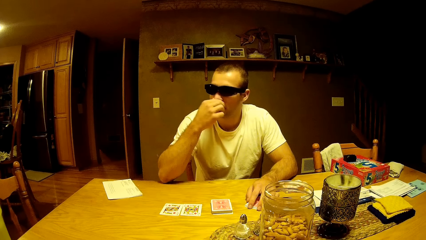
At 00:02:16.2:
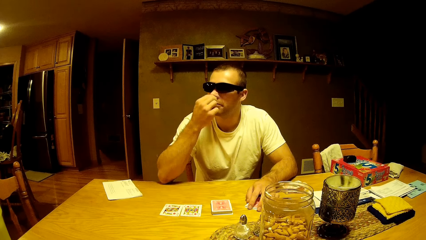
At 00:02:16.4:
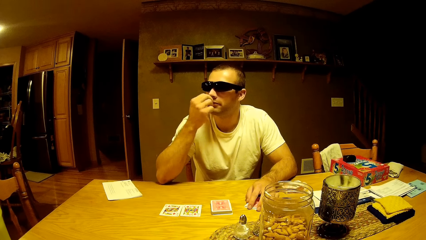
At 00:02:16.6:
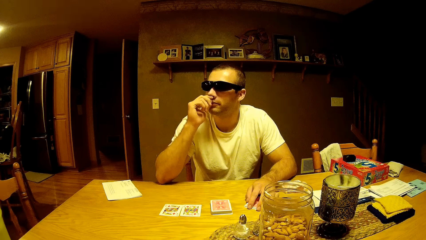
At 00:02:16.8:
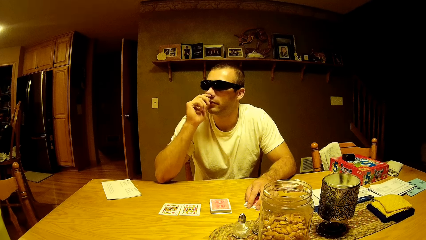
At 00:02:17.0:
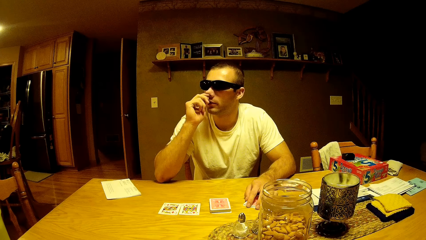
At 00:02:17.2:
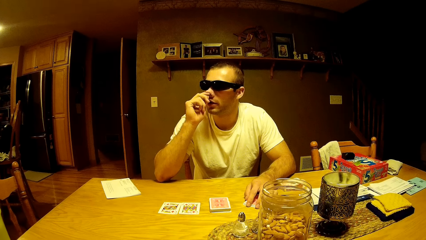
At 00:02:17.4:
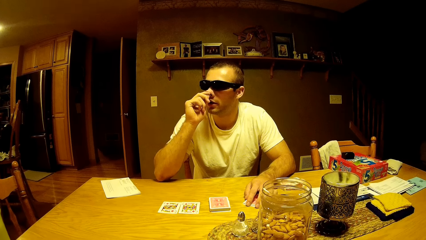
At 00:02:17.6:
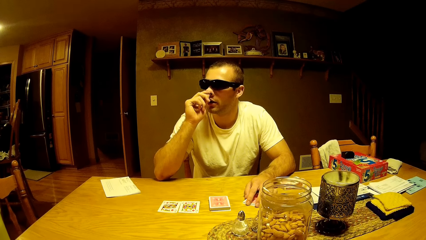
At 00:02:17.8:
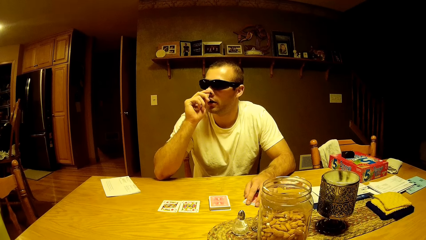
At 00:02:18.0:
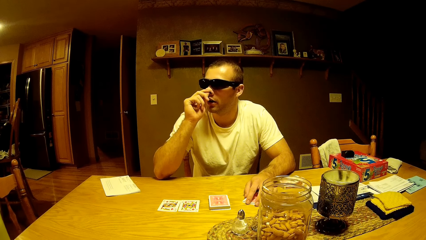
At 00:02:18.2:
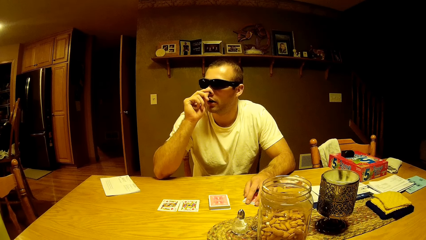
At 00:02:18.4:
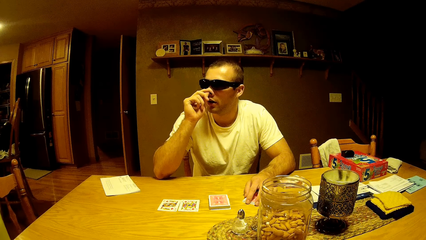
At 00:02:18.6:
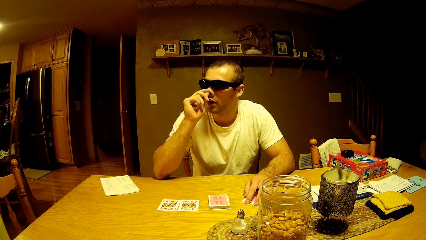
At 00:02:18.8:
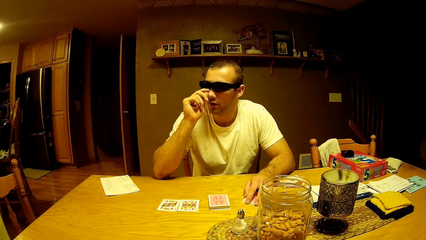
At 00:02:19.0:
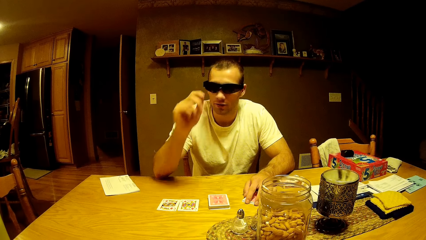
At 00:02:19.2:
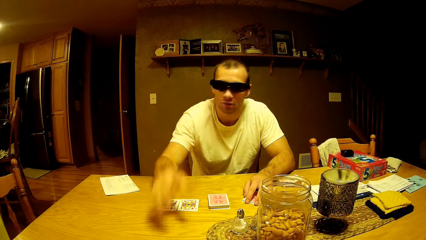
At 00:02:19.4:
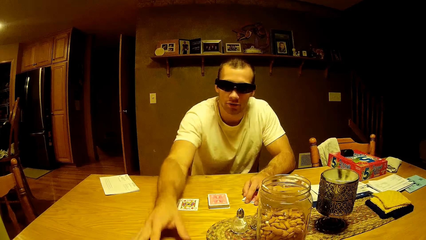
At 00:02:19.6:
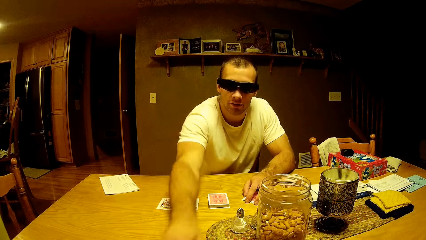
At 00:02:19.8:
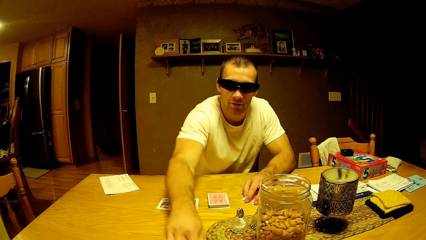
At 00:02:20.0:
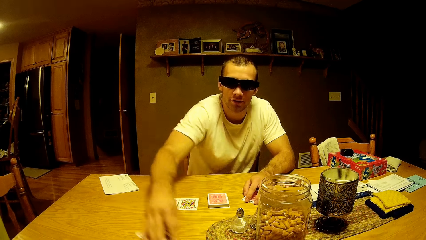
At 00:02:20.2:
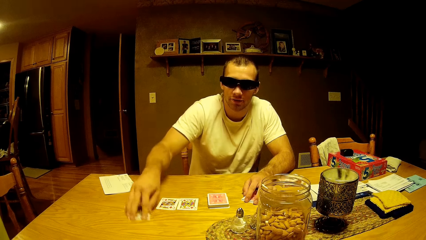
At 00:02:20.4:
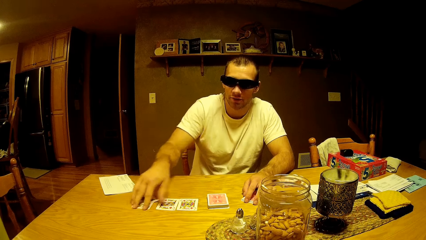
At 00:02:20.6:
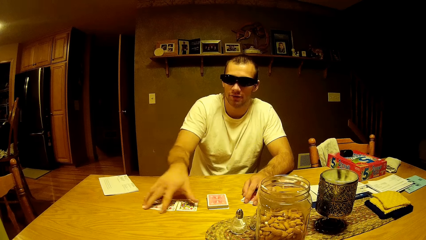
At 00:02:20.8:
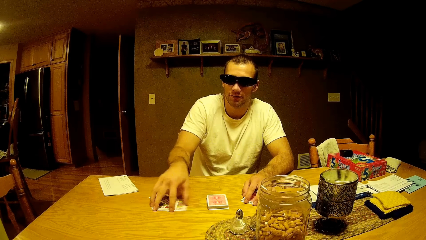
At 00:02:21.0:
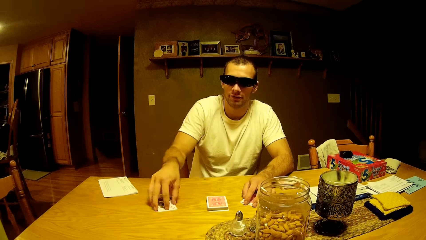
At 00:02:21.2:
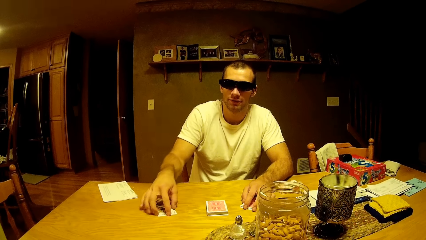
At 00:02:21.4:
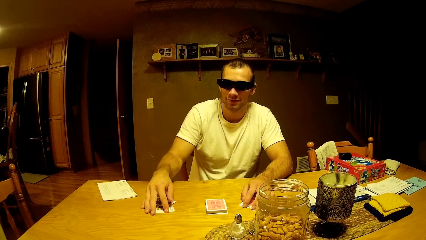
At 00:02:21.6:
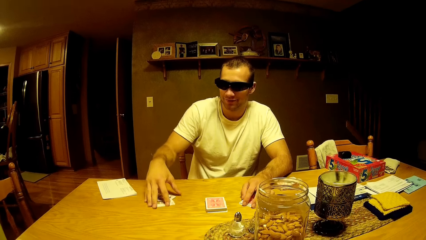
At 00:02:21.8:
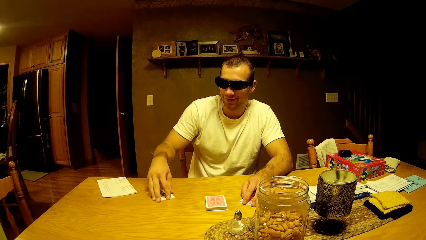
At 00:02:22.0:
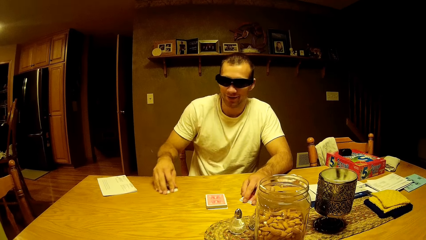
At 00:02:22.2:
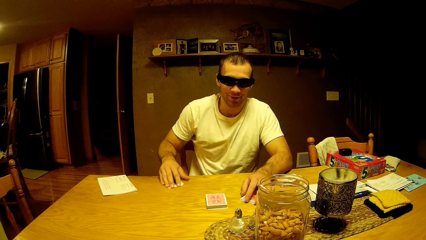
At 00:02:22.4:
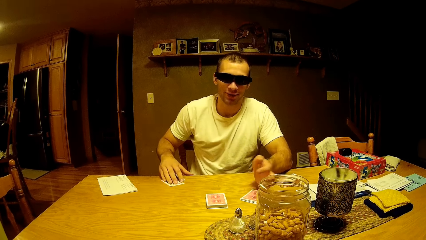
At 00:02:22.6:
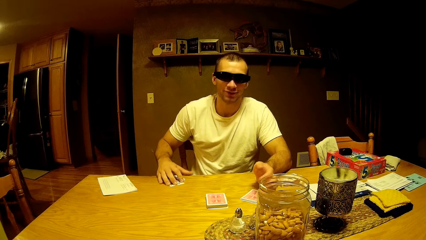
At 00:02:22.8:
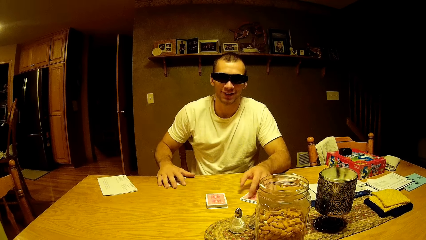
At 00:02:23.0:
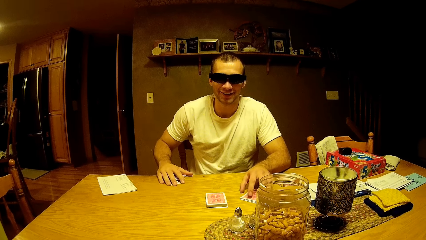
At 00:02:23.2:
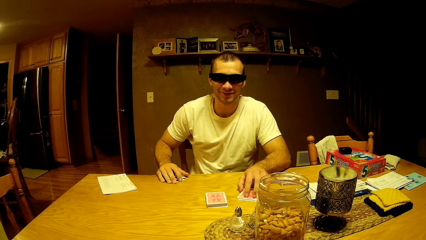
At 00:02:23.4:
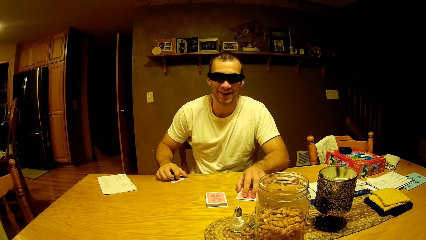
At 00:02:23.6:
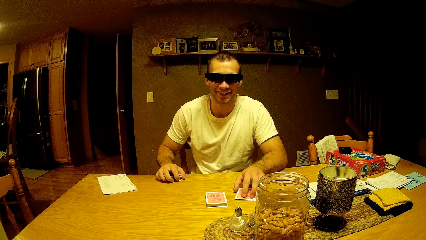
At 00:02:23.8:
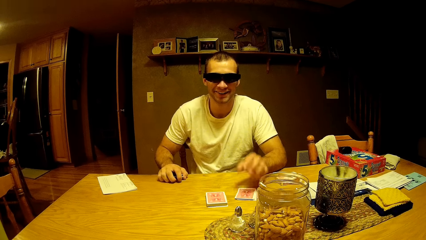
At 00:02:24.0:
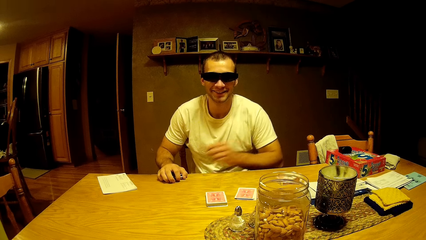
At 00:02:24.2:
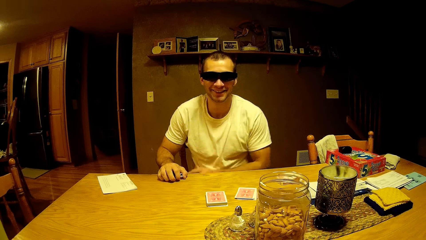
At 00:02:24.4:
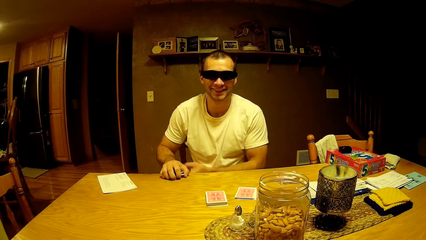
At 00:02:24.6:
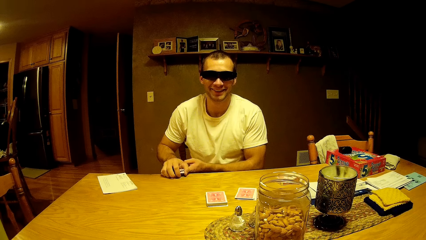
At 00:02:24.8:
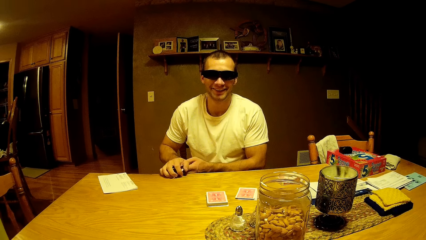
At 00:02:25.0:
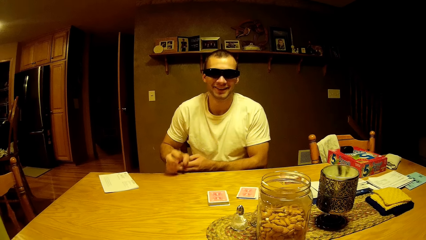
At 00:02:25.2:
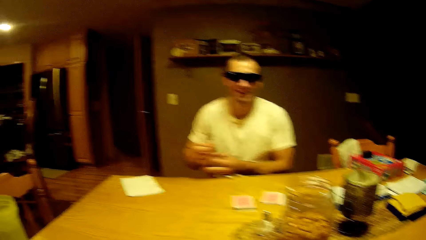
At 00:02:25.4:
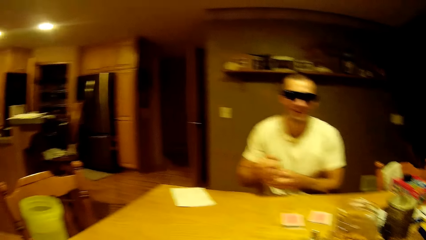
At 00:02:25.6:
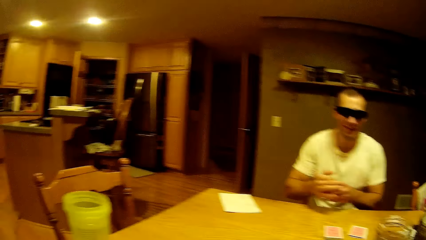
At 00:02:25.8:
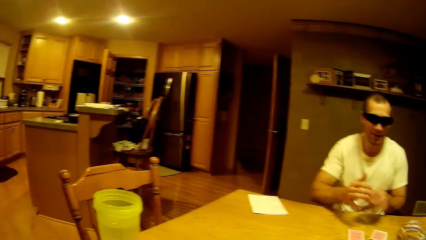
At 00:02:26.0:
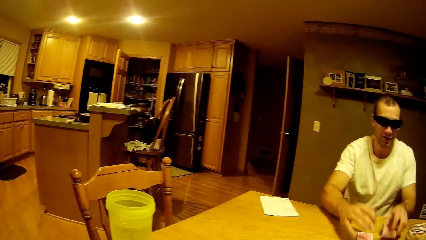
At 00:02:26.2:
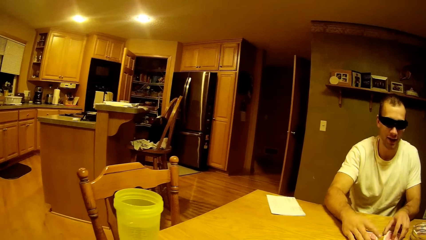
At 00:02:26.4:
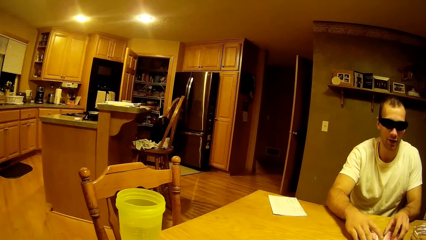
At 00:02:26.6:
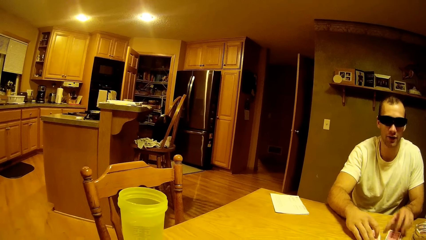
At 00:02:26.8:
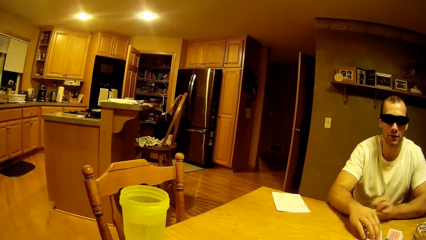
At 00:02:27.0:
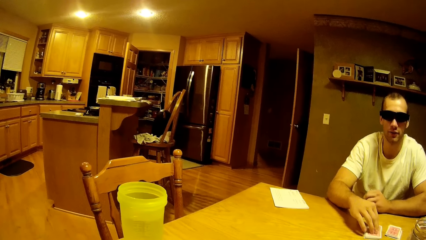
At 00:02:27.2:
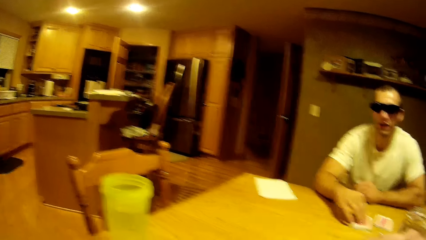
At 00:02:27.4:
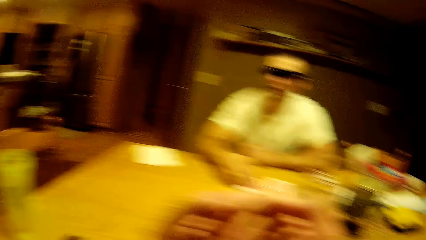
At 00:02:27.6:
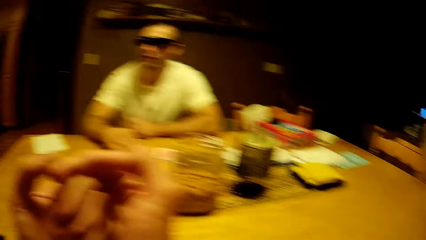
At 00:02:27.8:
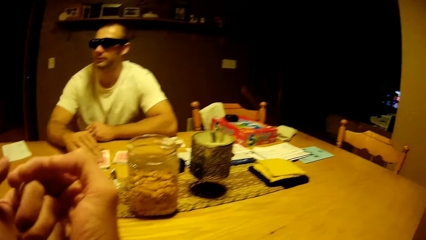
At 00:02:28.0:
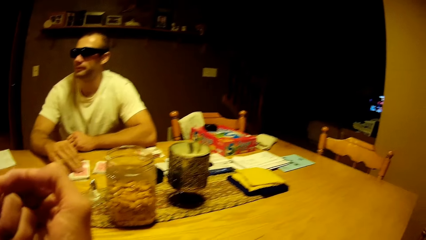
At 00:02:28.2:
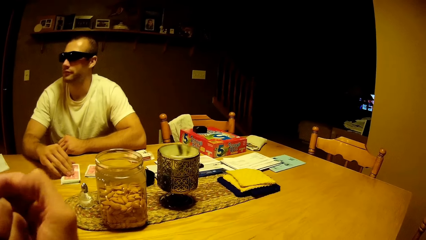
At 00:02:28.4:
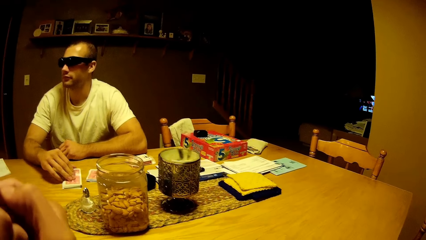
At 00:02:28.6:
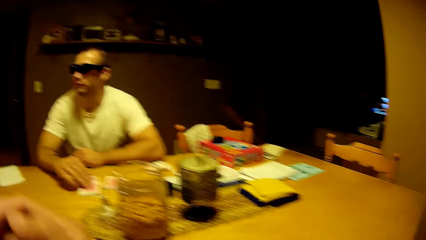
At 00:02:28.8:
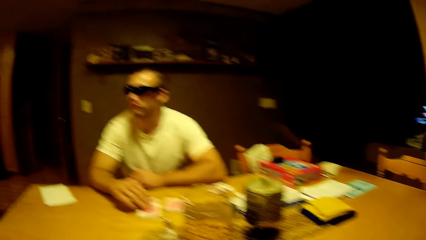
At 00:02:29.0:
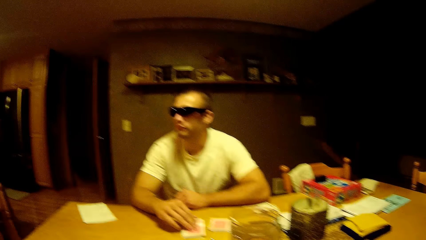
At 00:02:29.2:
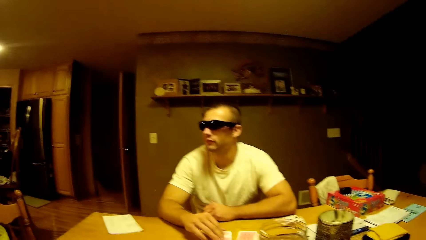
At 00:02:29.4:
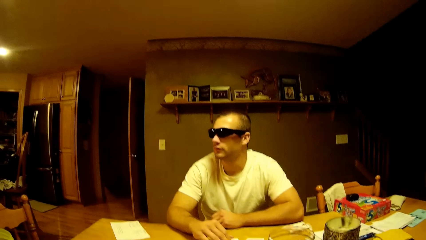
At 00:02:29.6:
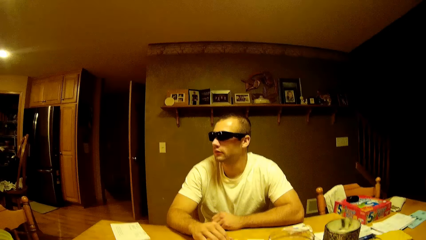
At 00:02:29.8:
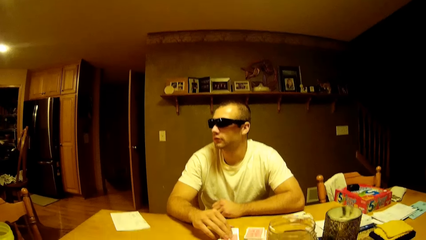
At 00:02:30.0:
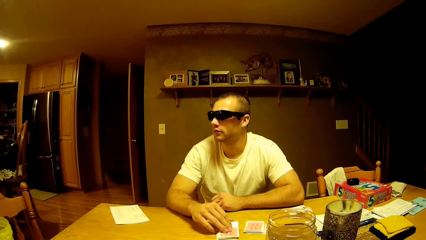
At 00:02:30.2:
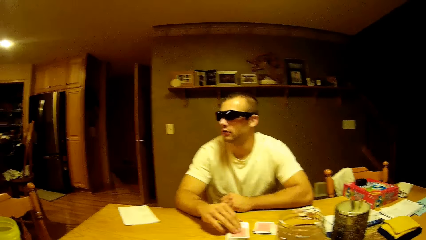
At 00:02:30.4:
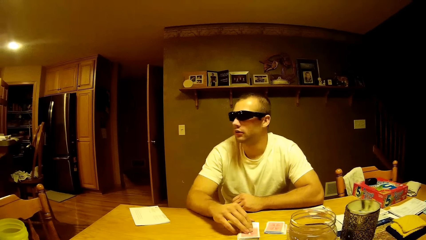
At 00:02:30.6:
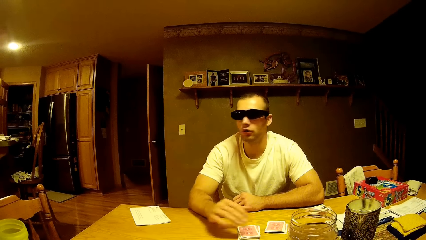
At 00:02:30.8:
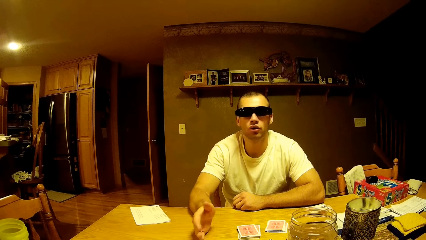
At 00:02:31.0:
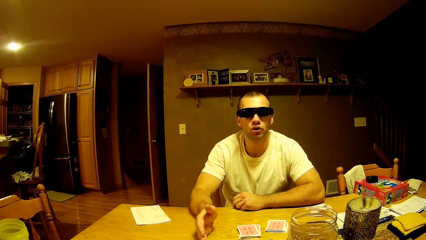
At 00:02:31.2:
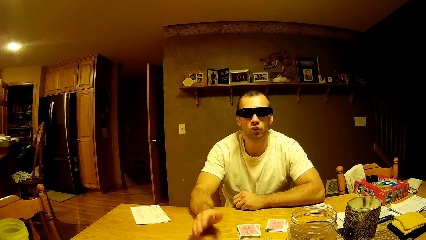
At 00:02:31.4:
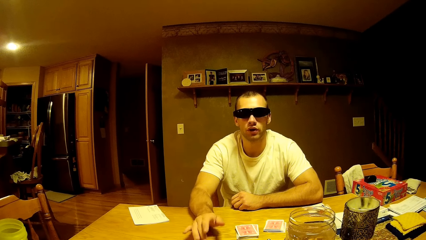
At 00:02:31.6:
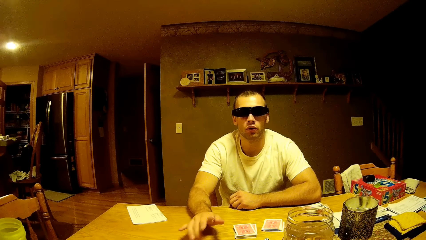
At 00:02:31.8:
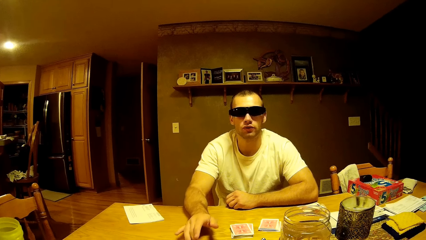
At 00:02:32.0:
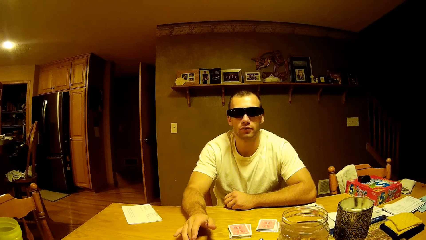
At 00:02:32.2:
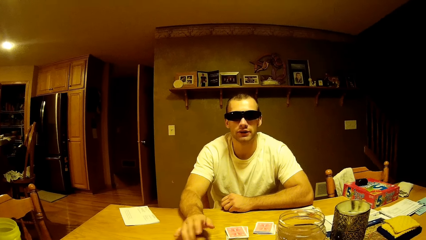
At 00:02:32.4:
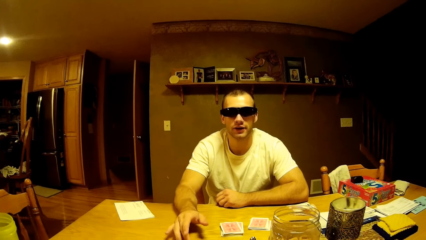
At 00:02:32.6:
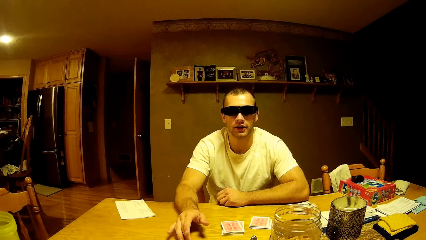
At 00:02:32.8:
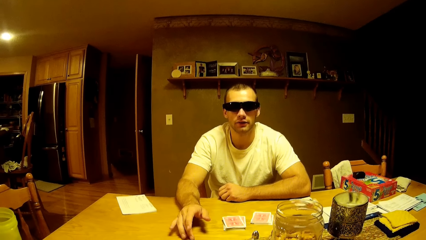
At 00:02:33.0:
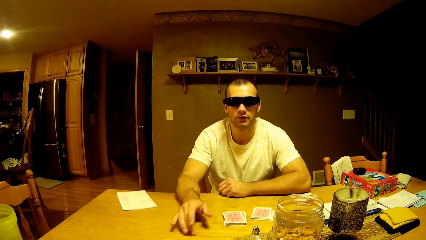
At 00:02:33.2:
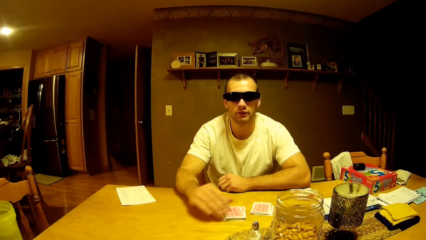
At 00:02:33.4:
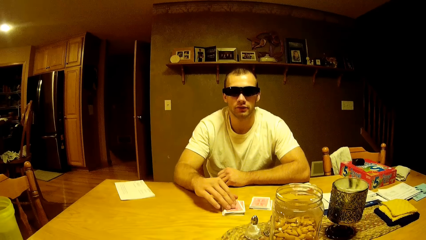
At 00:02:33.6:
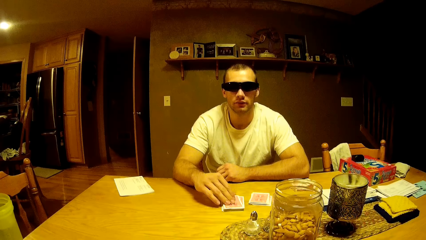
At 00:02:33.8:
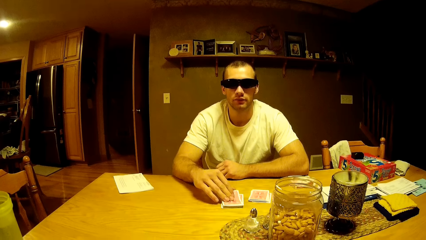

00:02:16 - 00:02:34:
A man touches his nose. The man collects the cards on the table. The man converses. The man transfers the cards to his right hand. The camera wearer looks to the other side. He turns. The man drops the cards on the table. The man talks to the camera wearer. The camera wearer looks at his hand. He looks around. The man looks to the other side. The man talks to the camera wearer. The man taps his hand on the table.
